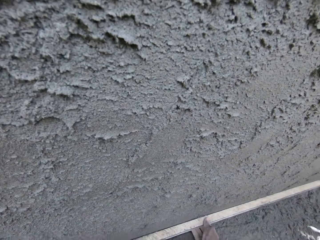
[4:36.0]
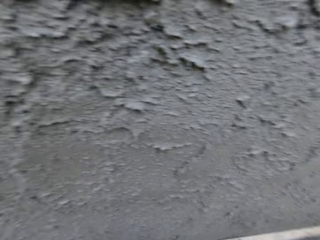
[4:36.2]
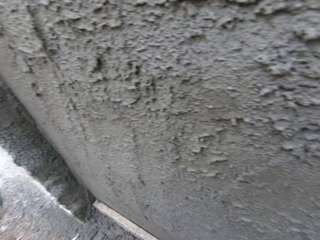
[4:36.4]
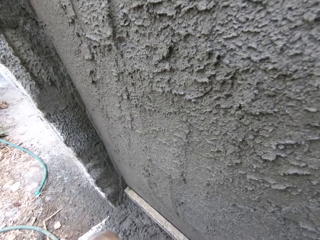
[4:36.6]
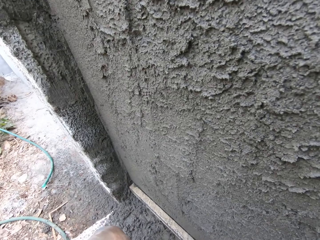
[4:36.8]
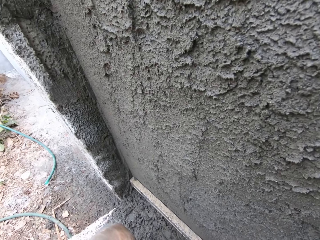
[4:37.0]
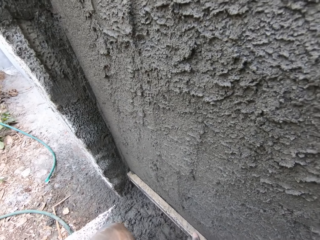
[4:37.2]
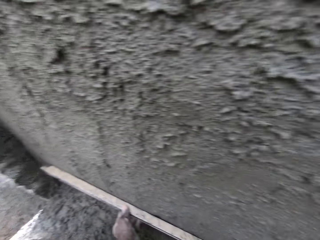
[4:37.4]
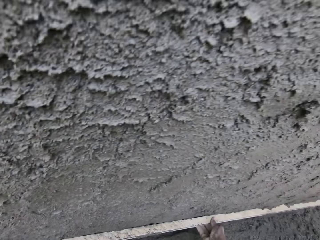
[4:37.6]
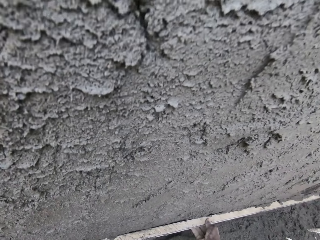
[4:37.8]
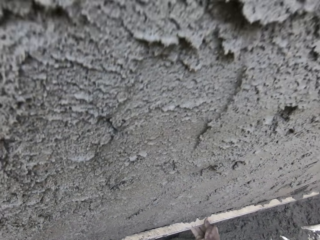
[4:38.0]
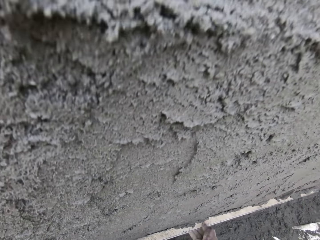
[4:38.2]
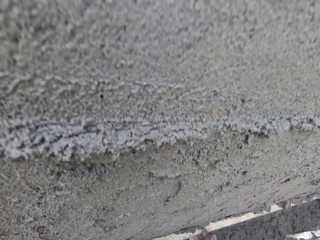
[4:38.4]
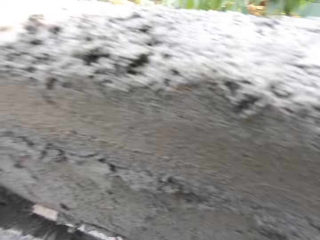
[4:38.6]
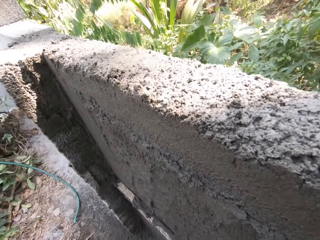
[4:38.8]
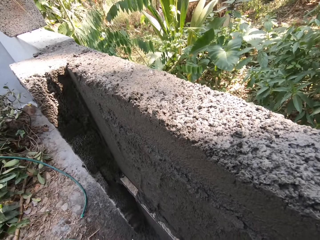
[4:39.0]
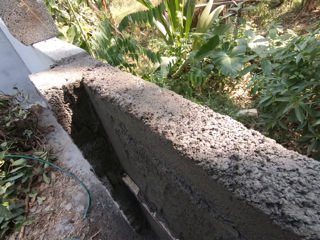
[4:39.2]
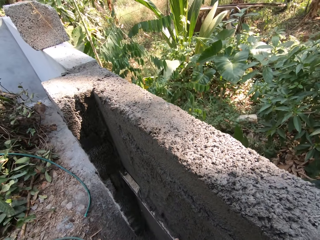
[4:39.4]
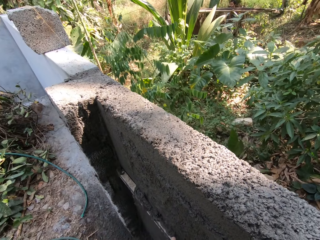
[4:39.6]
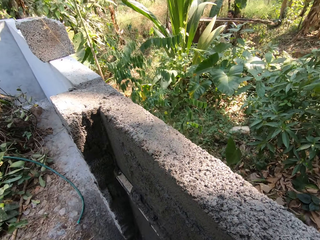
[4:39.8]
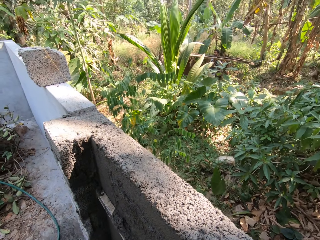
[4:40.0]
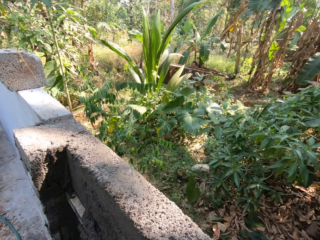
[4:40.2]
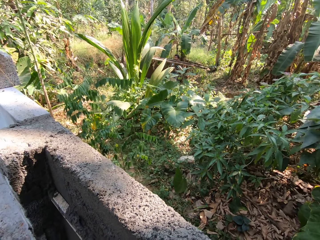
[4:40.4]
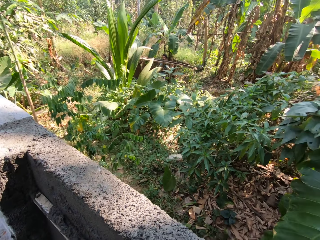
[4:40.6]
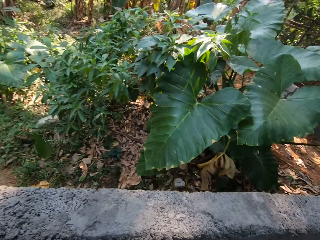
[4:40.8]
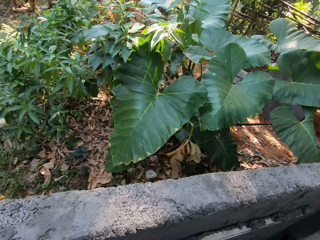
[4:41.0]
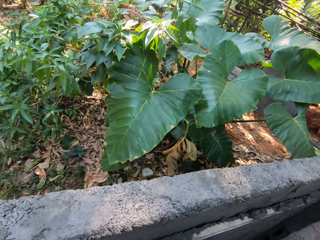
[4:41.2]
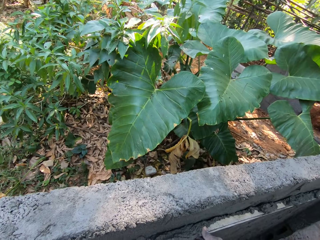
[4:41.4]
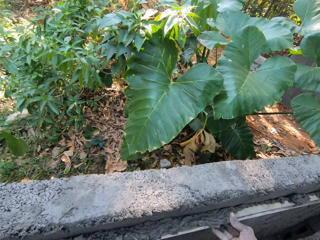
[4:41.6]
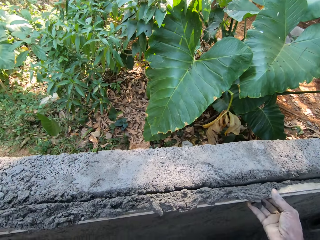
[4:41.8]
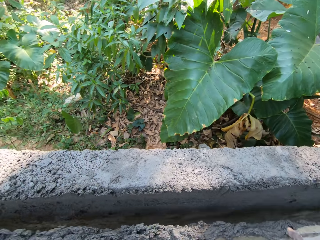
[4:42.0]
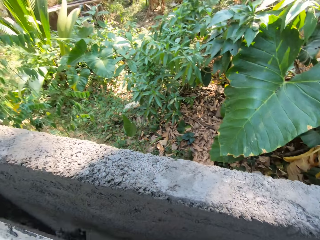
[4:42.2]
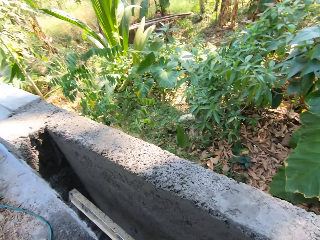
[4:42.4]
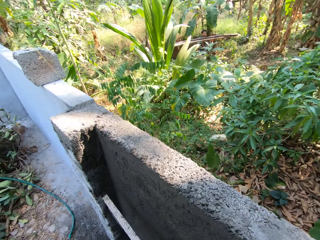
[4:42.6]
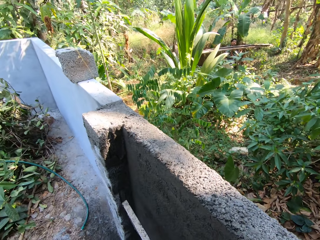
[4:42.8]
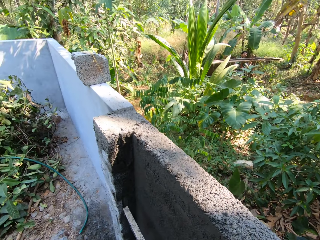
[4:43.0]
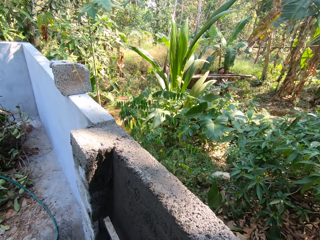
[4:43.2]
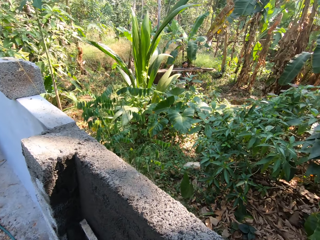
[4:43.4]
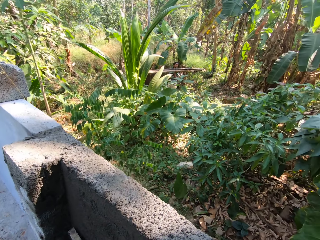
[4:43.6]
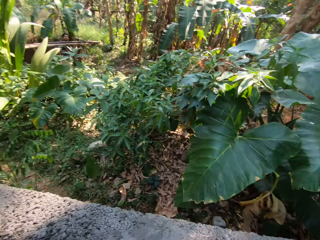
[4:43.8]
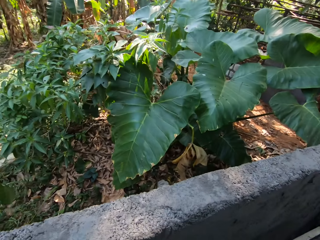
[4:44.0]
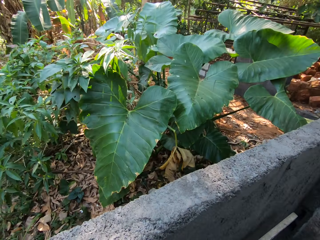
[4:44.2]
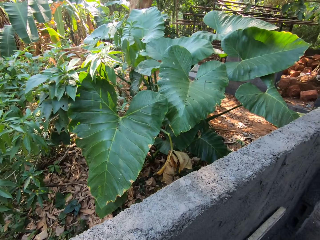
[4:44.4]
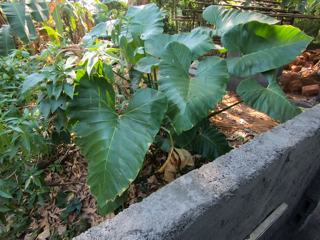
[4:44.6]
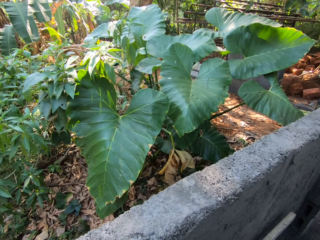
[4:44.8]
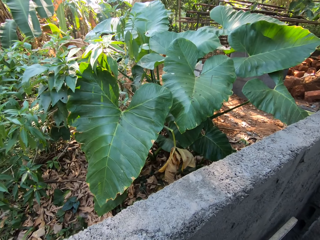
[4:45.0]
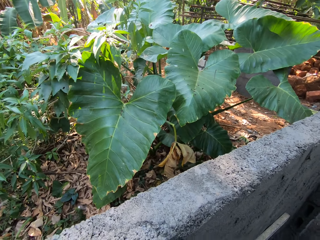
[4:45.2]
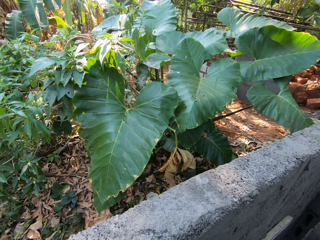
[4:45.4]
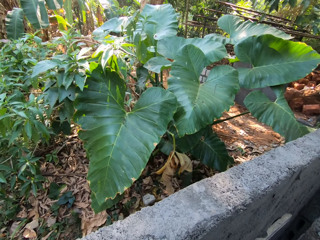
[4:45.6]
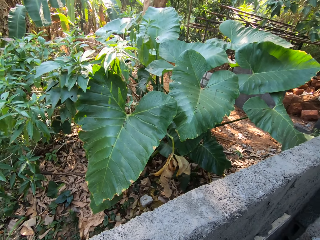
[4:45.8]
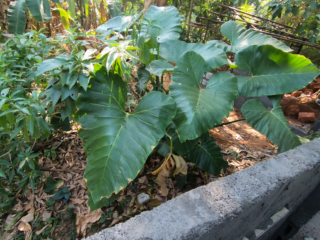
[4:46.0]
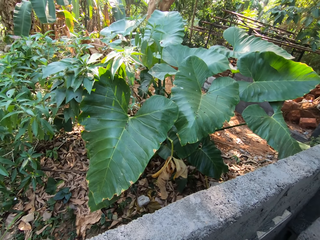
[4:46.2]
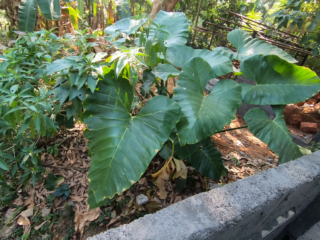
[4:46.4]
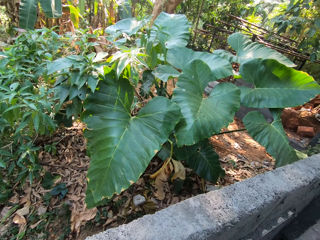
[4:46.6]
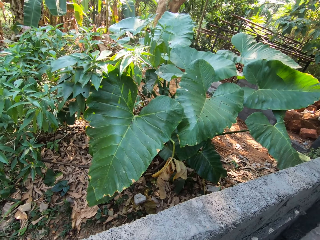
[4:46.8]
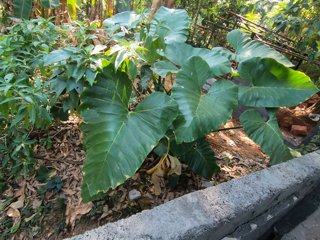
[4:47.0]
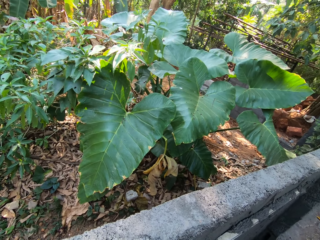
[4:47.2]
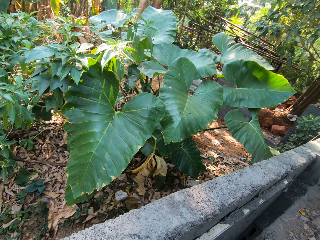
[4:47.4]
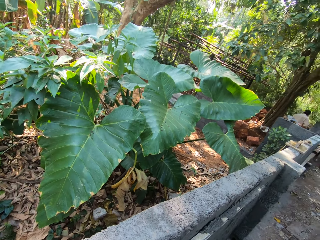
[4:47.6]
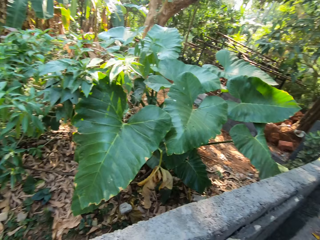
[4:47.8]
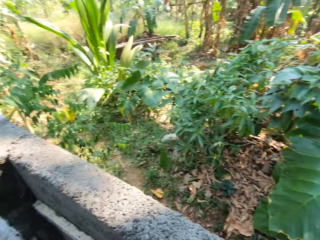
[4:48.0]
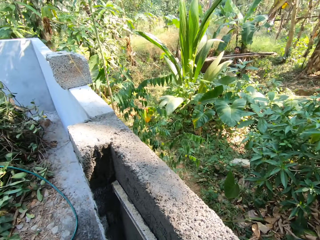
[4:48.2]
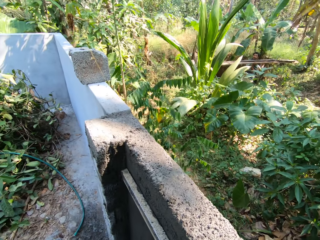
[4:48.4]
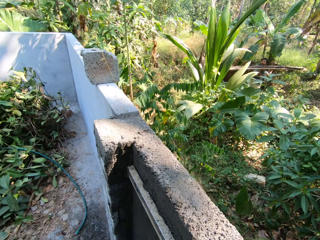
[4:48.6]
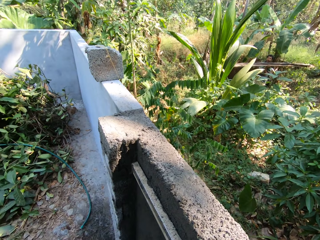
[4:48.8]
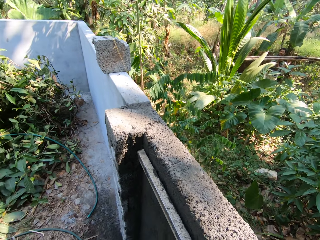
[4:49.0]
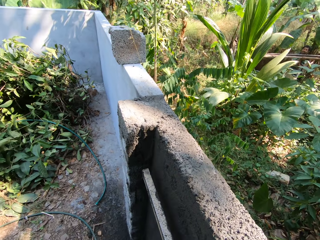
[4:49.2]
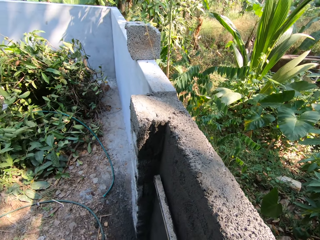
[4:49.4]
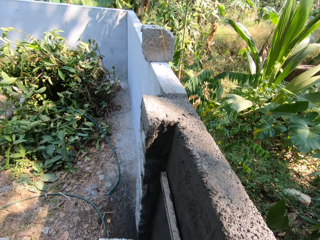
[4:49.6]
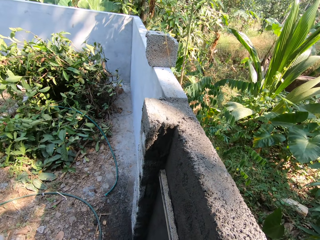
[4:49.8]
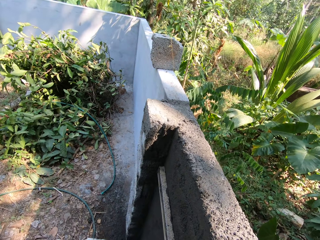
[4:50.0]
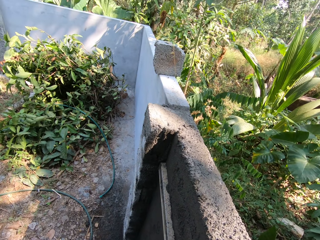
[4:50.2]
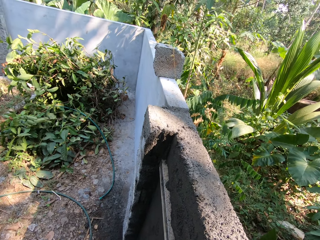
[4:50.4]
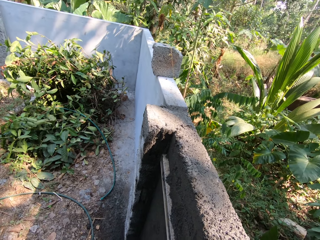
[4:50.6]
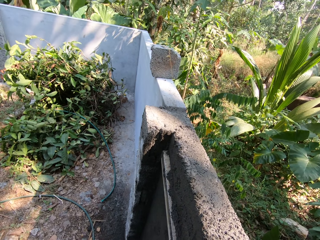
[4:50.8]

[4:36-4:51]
The camera wearer levels the wall. He talks with a man. He levels the wall. He places the log of wood on the wall with both hands. He scrapes cement from the wall with the log of wood in both hands. He converses. He lifts the log of wood from the wall with both hands.

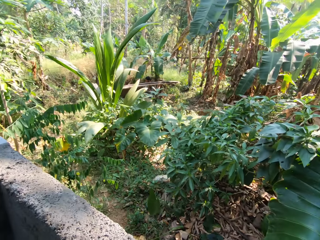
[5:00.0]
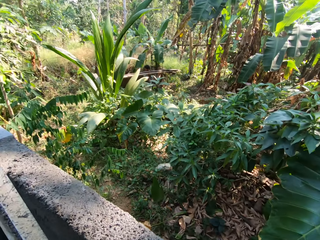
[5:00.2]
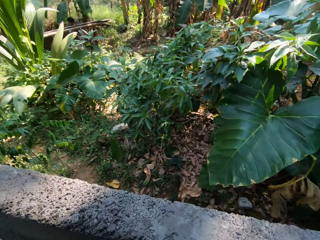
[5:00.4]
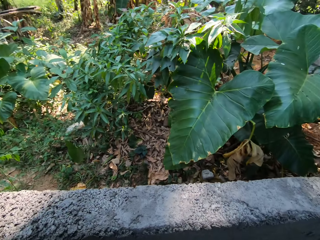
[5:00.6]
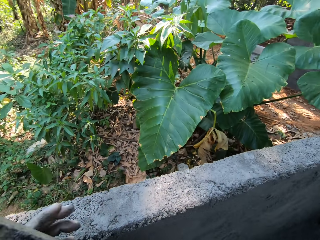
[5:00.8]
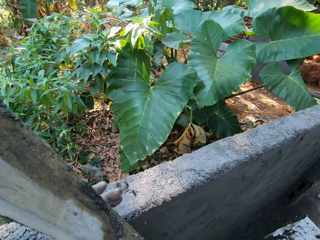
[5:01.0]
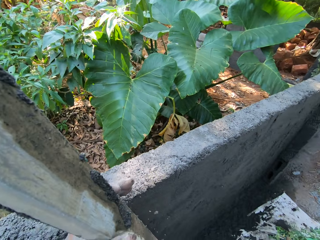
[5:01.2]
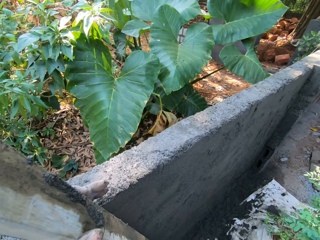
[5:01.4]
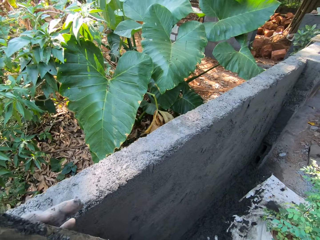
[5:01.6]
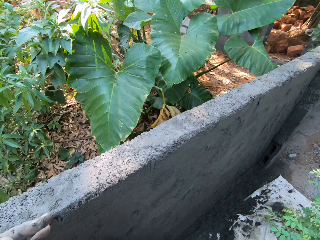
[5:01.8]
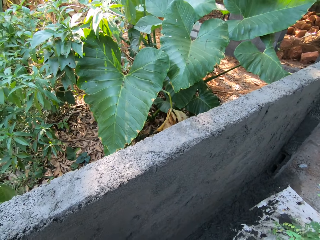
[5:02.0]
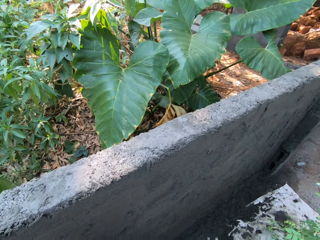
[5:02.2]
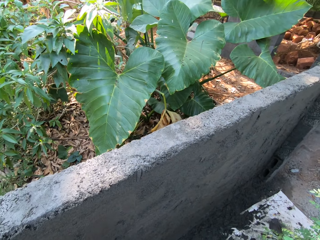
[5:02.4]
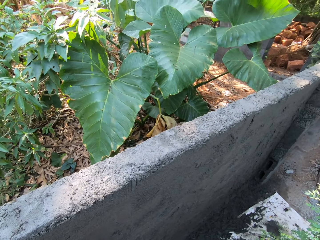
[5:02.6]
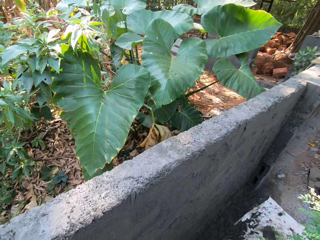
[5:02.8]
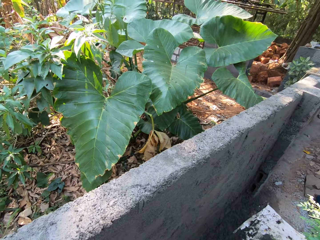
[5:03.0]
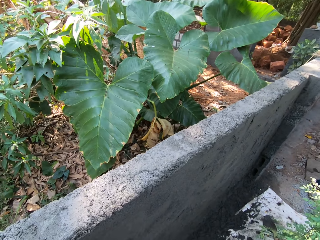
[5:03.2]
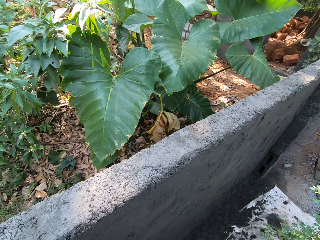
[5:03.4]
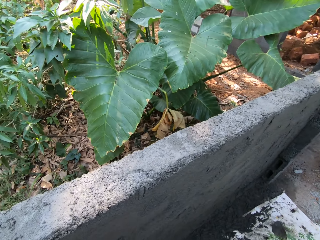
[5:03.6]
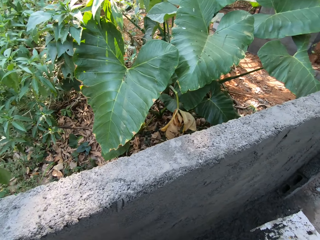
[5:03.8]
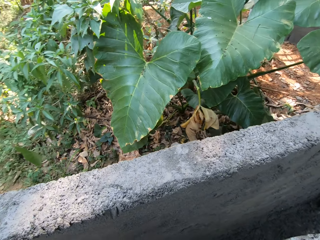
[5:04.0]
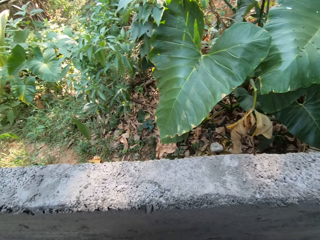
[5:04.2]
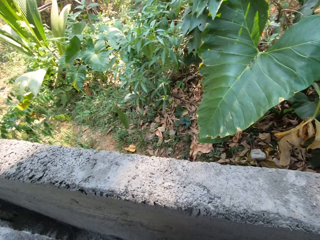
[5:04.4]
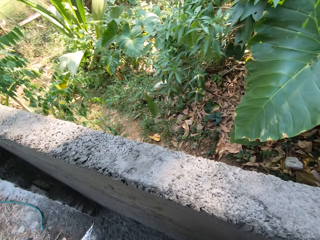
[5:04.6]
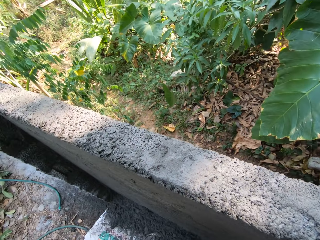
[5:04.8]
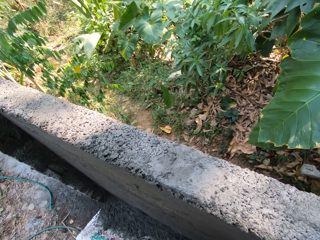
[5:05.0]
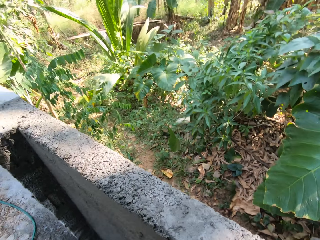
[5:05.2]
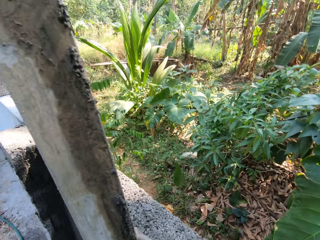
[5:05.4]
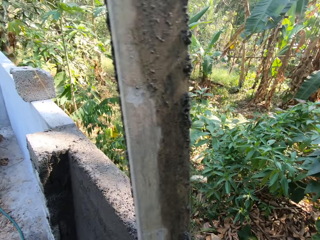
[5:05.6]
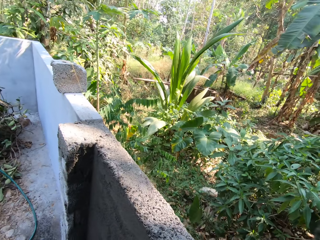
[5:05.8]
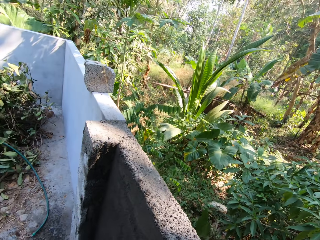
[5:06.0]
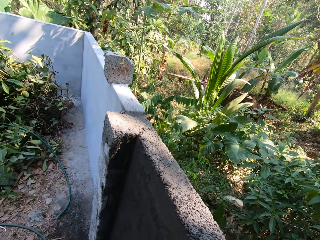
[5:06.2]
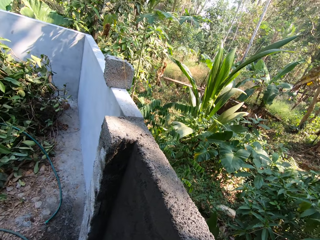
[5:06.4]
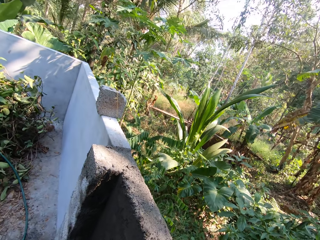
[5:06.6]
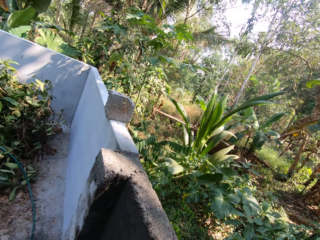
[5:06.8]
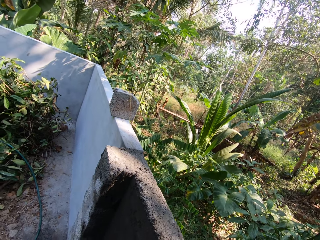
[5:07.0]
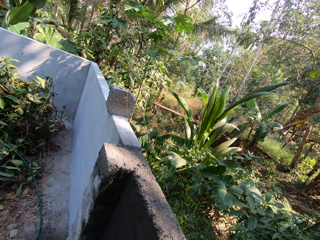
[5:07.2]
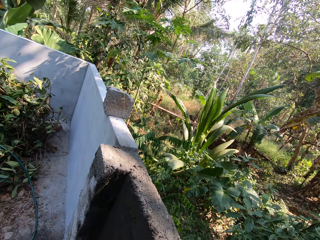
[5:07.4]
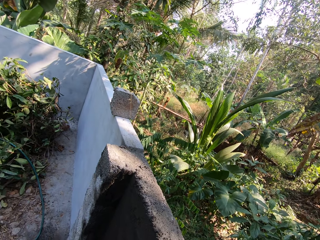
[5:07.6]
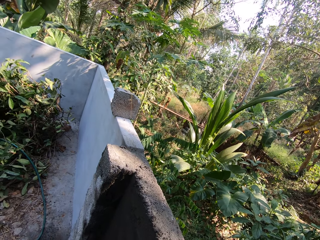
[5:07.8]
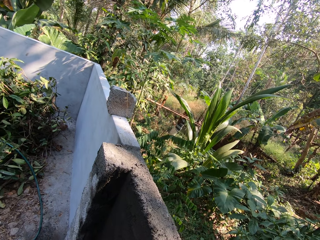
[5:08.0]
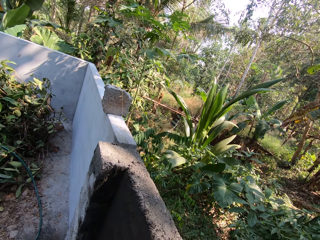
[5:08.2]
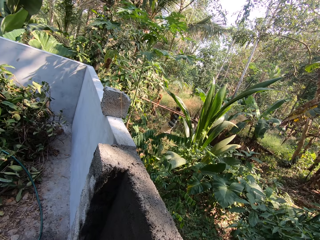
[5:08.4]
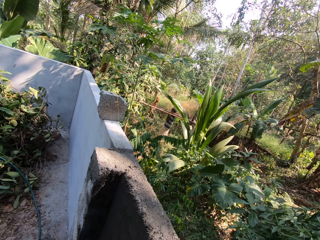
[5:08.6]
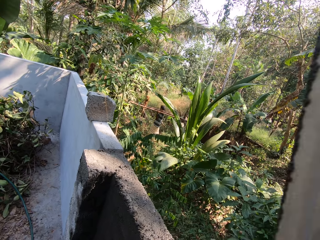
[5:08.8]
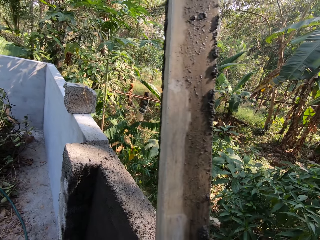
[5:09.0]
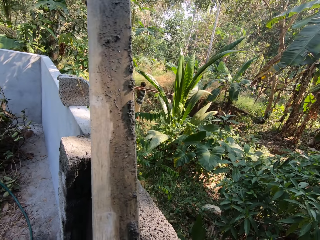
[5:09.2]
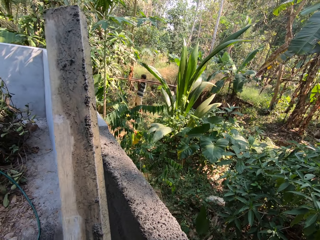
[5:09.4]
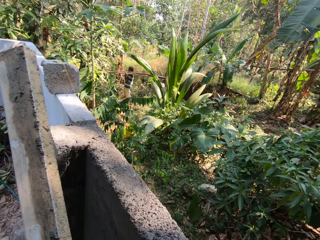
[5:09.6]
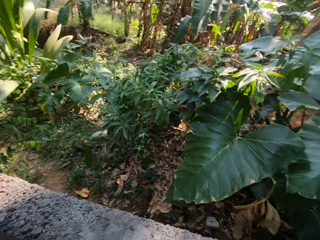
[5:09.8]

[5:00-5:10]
The camera wearer converses. He holds the log of wood or timber with his left hand. He converses.
